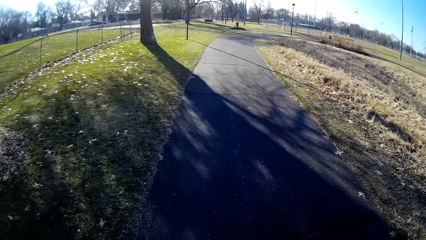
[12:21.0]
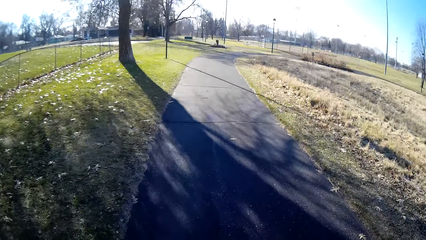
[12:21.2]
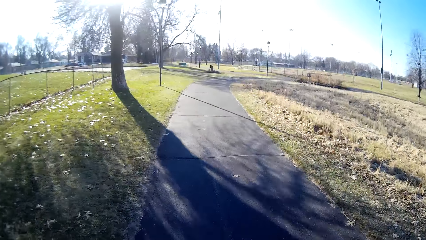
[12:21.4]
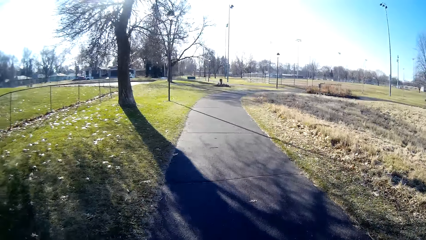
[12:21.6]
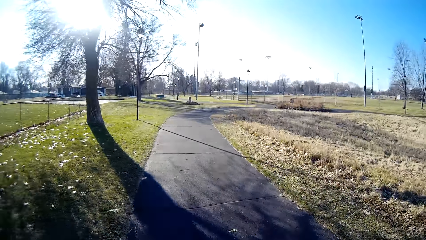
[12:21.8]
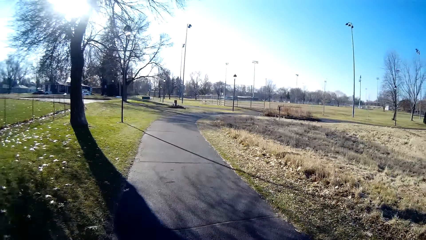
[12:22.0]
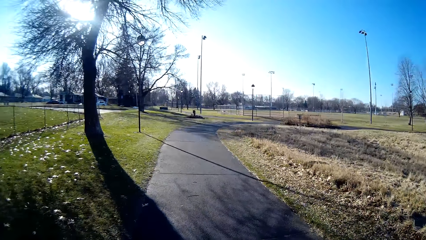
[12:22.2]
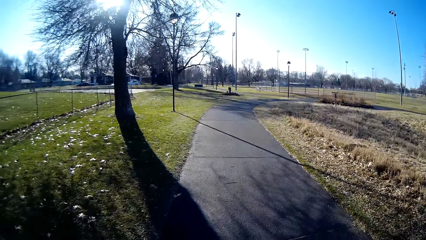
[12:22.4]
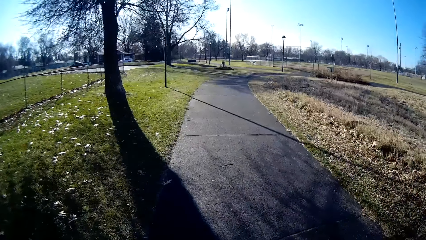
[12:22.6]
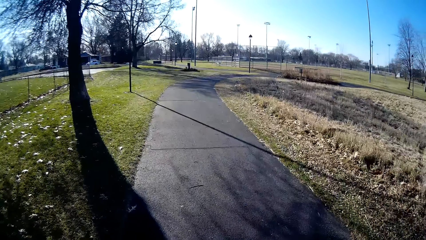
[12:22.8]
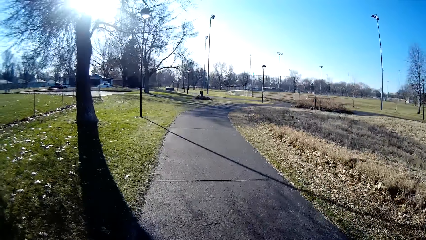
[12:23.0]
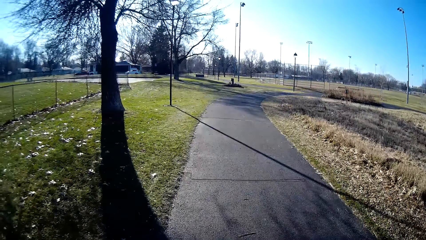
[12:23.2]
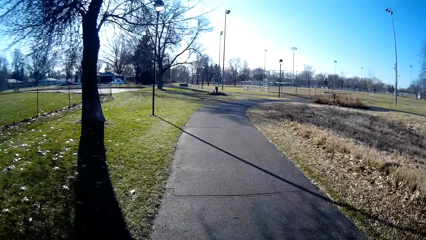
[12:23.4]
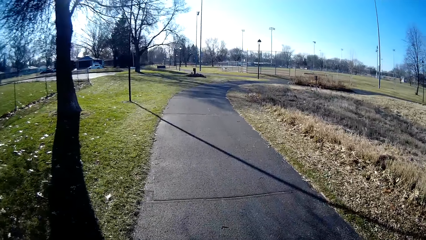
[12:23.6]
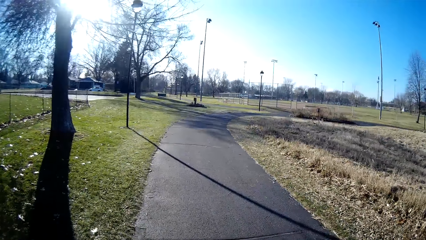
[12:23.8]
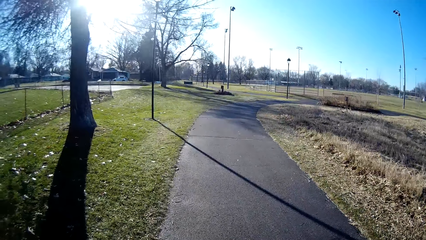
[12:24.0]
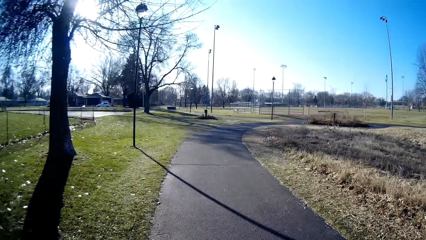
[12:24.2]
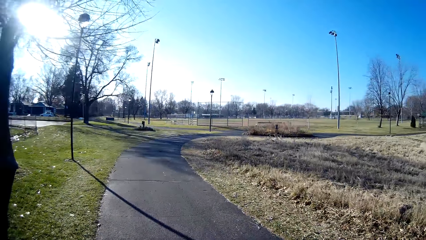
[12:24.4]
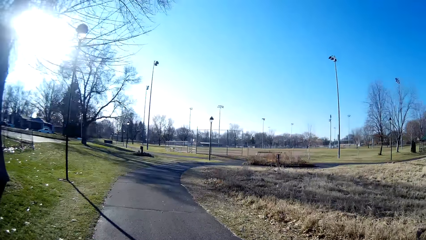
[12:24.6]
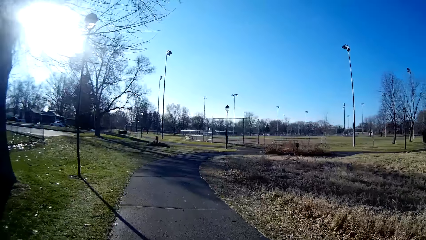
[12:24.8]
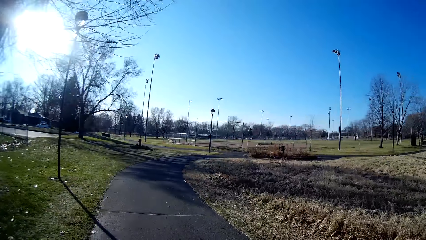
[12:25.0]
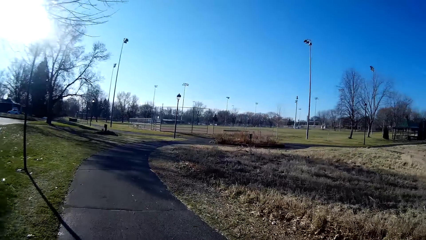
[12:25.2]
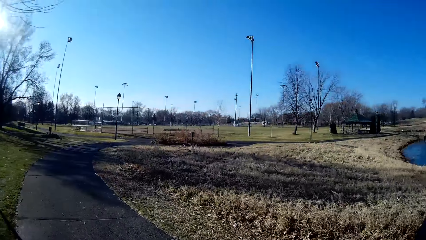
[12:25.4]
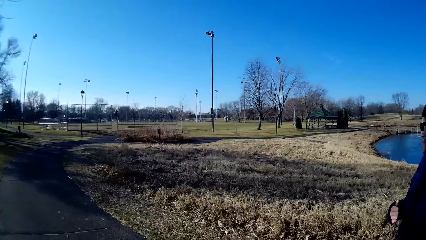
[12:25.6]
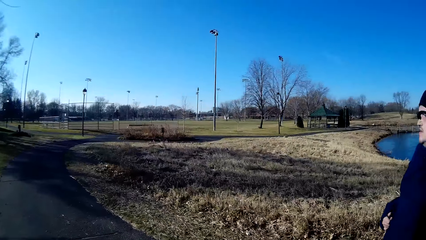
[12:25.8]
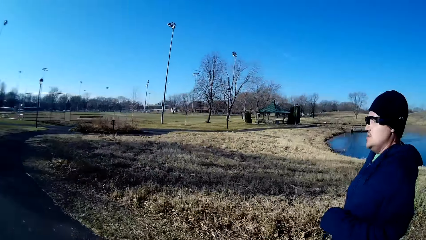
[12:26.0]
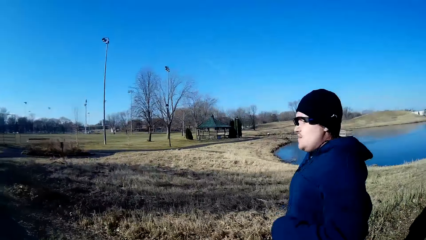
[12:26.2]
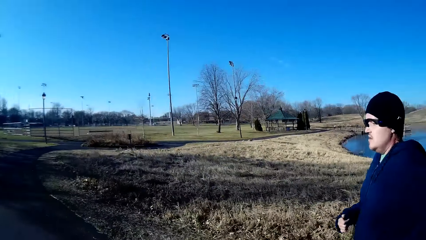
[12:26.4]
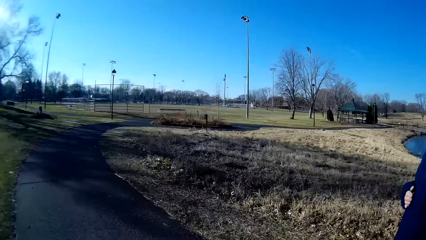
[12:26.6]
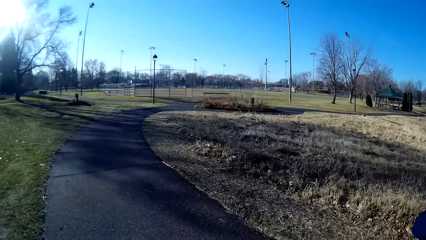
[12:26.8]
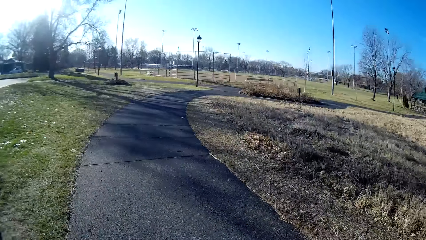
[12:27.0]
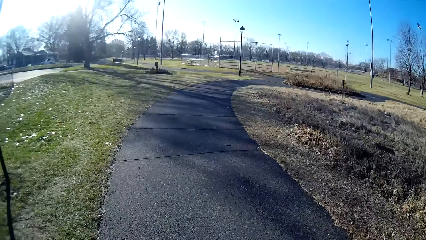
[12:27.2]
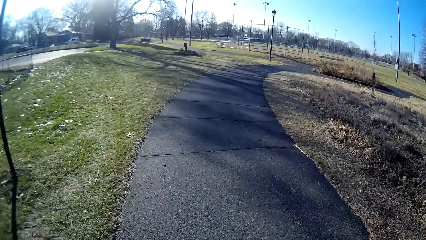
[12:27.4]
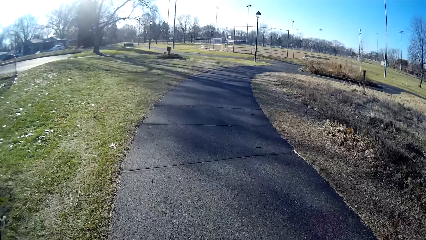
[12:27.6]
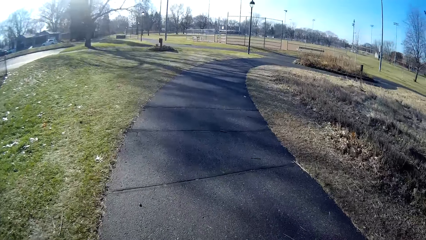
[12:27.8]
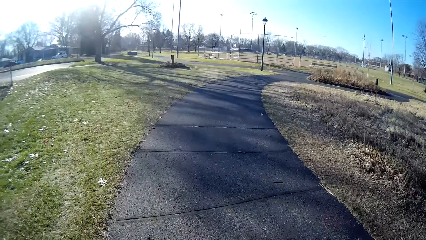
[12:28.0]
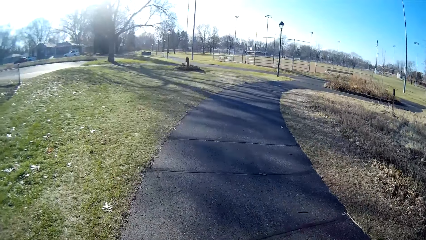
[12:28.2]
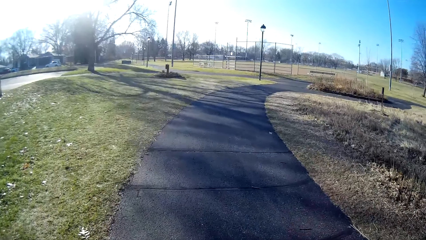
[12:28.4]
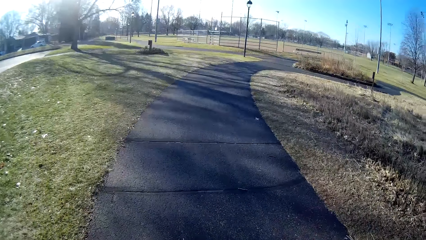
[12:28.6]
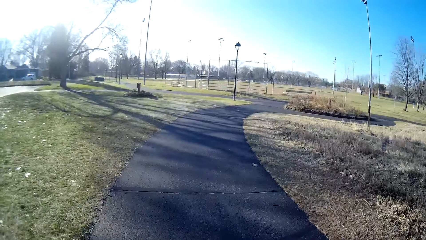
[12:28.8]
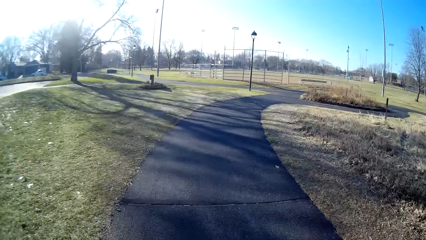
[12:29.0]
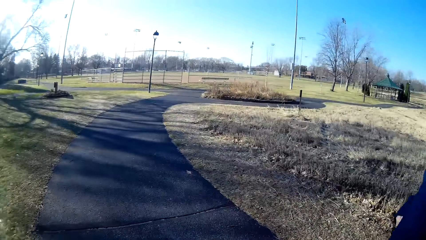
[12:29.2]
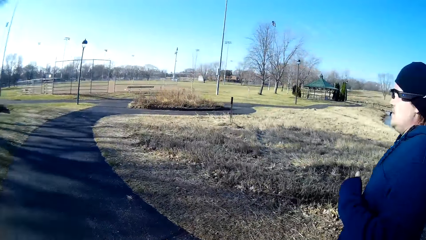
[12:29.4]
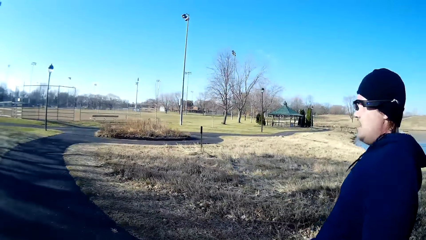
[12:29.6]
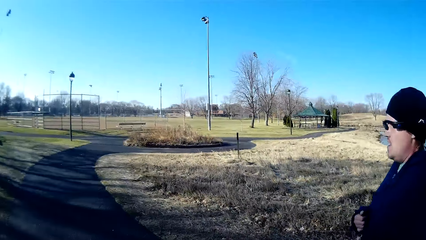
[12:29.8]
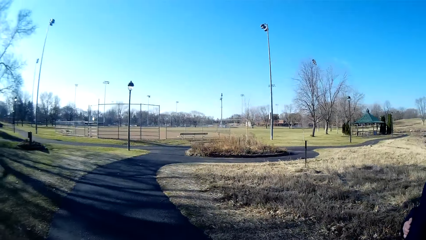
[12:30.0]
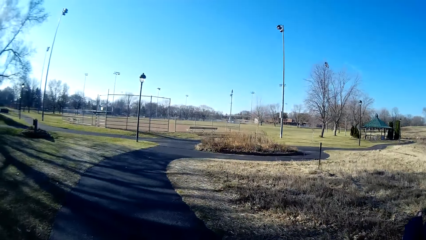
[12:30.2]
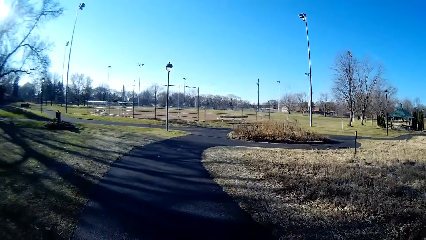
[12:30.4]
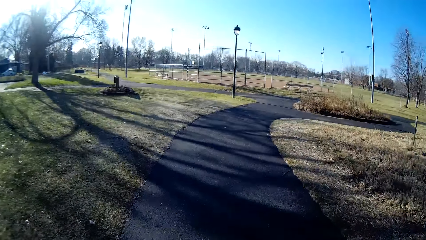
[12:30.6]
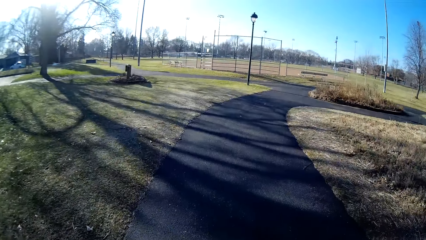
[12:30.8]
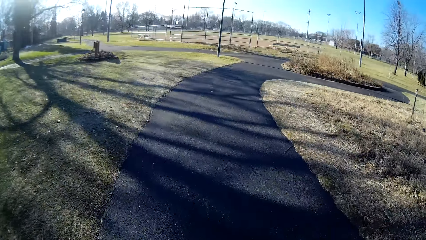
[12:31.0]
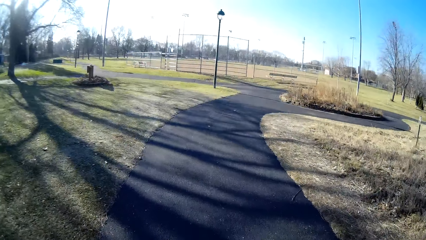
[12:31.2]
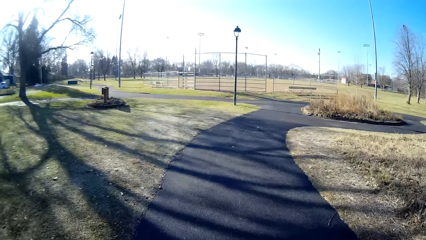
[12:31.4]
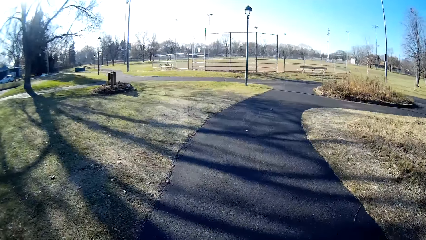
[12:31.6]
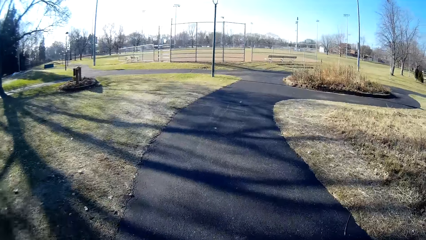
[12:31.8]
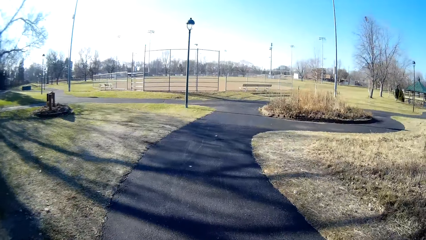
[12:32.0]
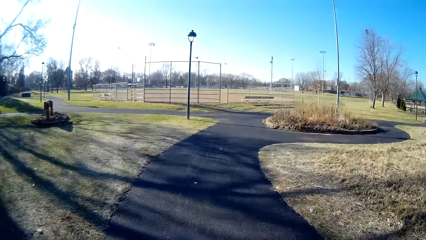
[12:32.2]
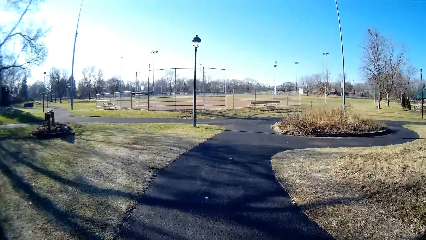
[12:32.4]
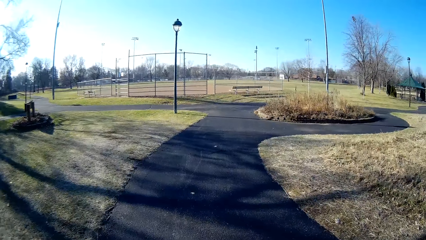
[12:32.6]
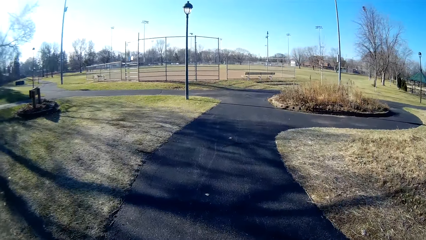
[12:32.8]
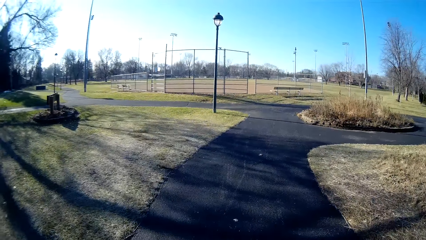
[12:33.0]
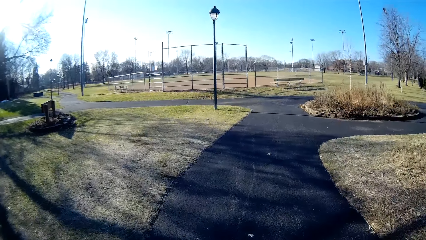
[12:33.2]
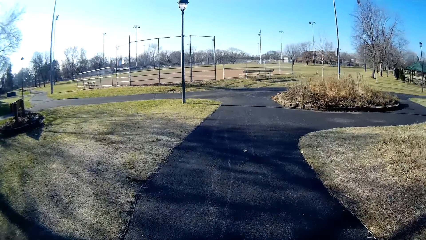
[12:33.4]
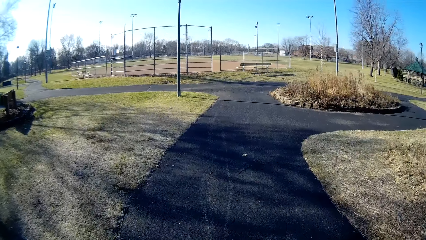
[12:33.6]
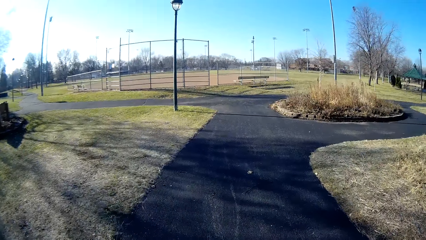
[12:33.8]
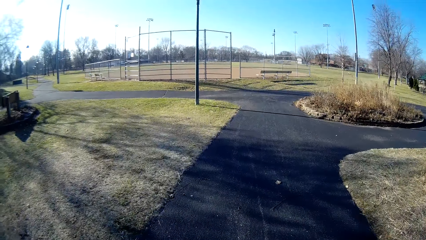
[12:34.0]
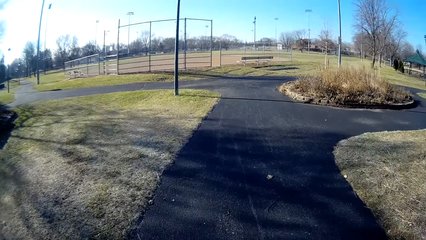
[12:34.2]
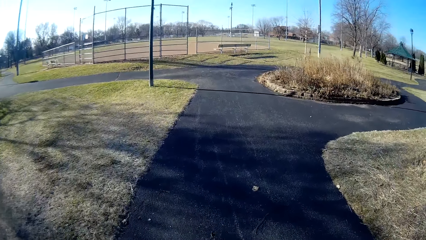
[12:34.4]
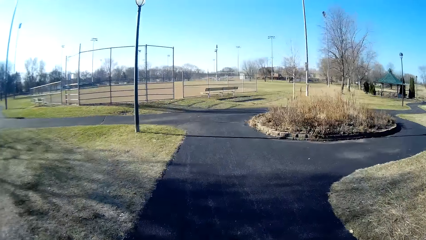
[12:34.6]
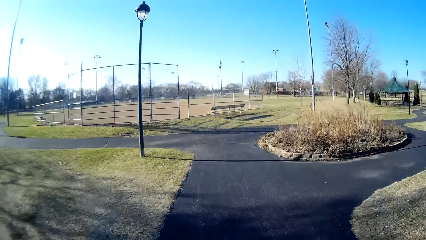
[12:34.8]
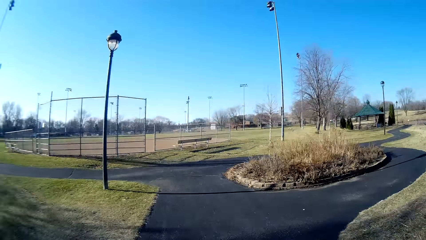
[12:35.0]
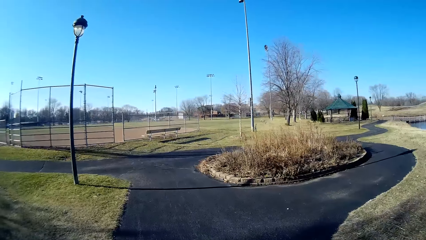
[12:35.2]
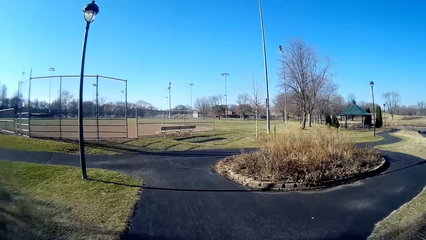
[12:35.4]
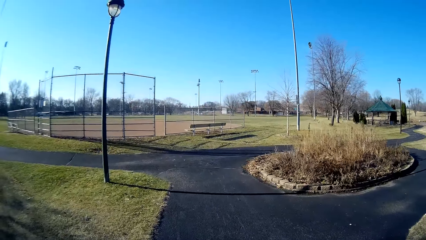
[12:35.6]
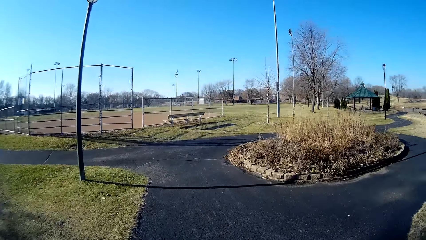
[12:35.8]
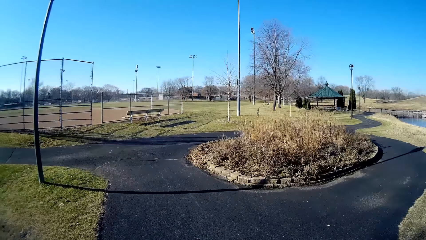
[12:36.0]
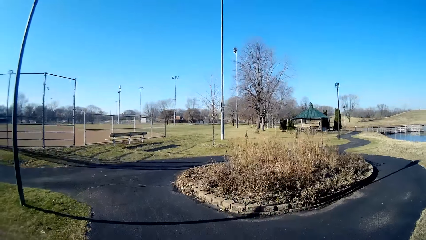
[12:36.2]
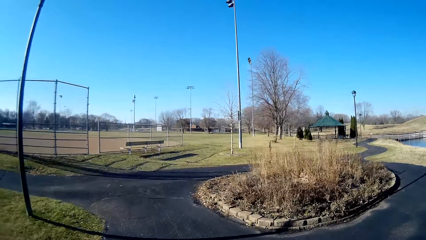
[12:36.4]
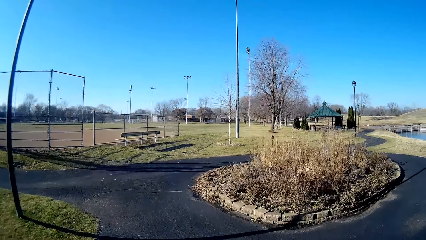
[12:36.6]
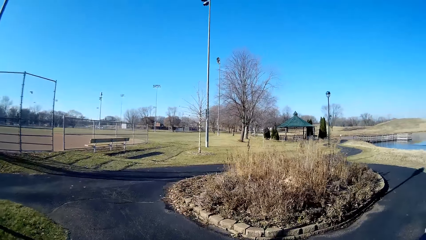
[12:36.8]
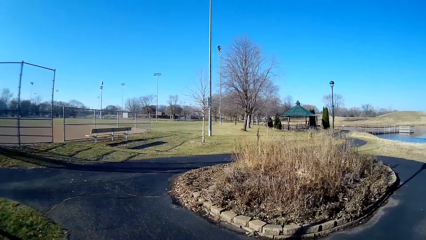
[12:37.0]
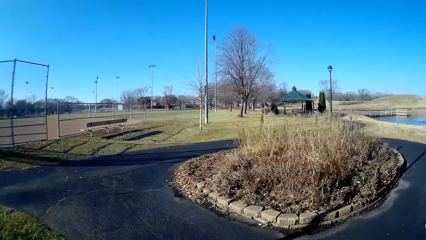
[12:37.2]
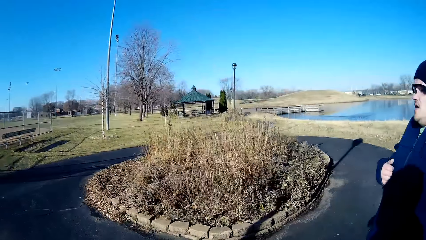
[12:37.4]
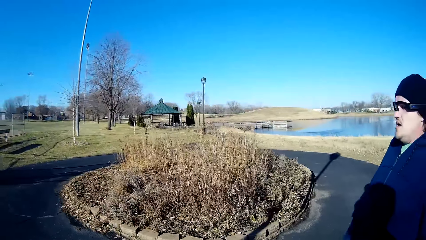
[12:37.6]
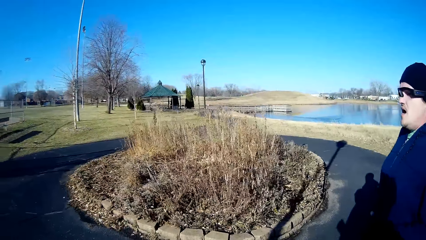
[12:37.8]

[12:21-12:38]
The camera wearer jogs on the path. They look at a person. They jog on the path. They look at the person. They walk on the path.
